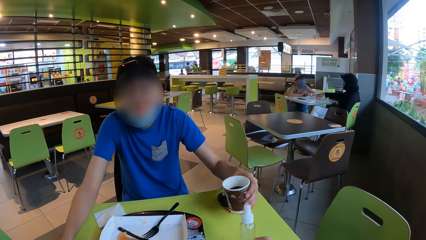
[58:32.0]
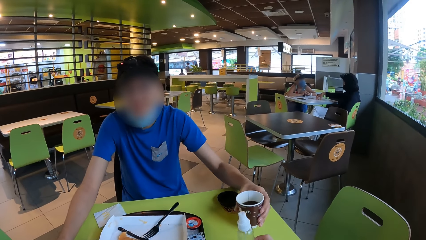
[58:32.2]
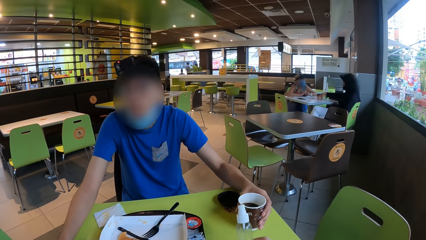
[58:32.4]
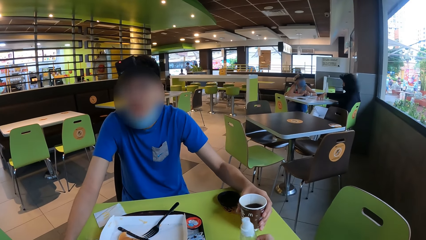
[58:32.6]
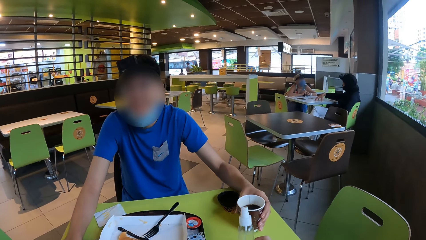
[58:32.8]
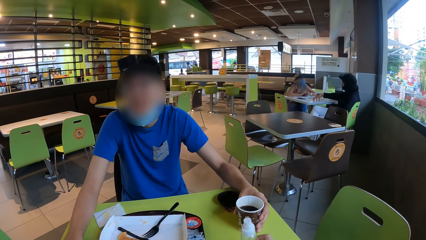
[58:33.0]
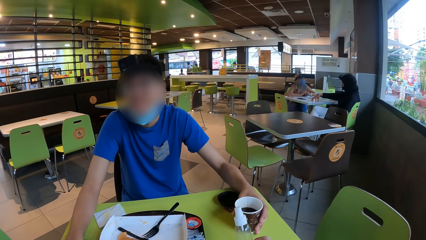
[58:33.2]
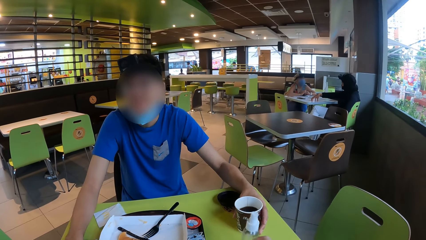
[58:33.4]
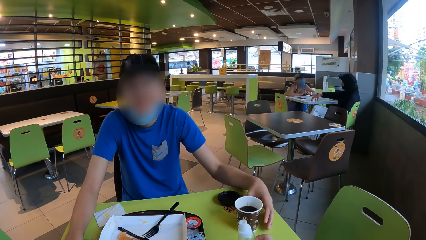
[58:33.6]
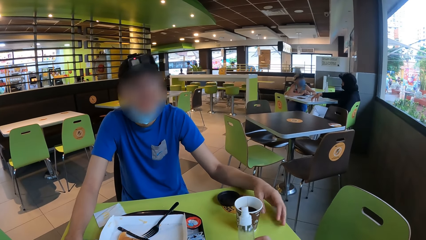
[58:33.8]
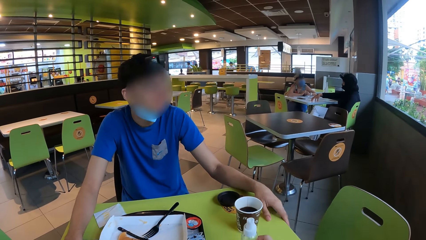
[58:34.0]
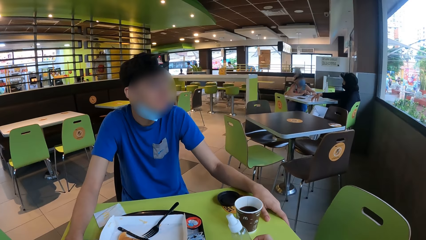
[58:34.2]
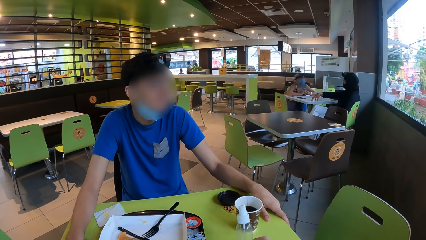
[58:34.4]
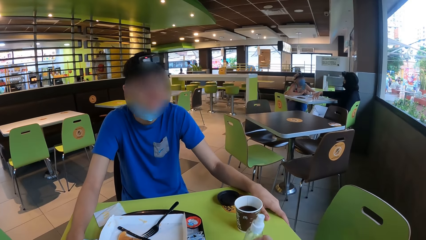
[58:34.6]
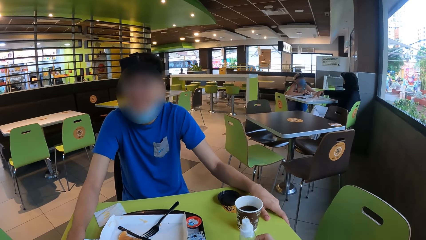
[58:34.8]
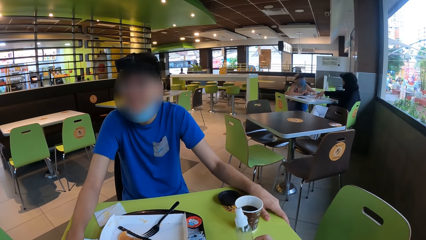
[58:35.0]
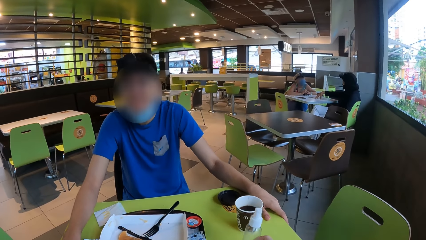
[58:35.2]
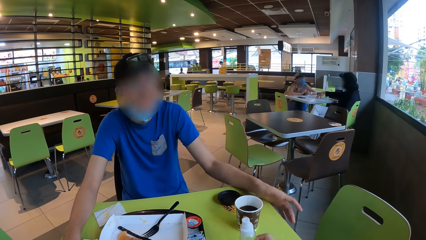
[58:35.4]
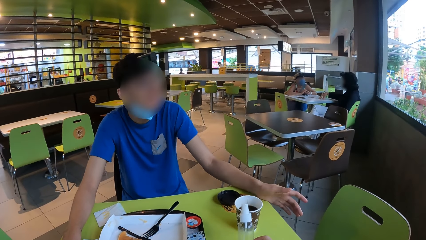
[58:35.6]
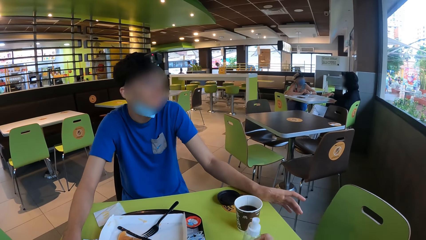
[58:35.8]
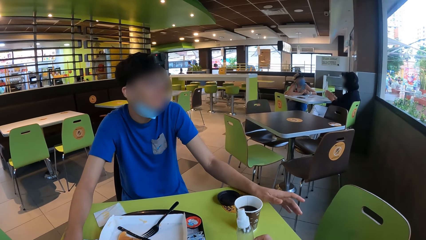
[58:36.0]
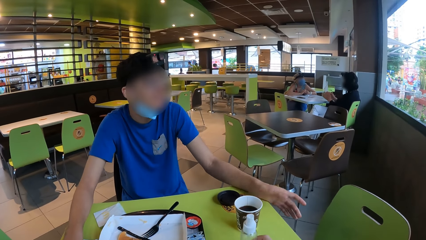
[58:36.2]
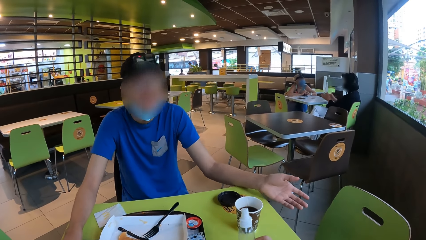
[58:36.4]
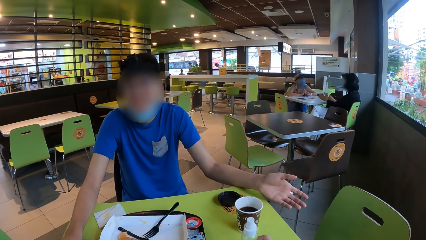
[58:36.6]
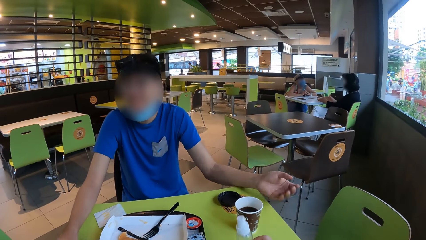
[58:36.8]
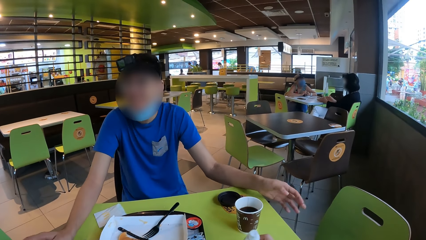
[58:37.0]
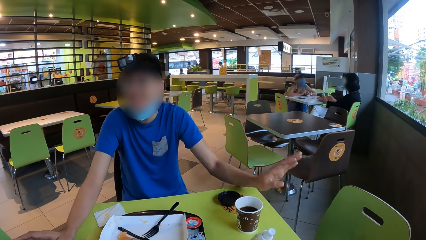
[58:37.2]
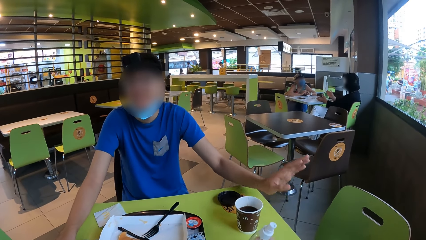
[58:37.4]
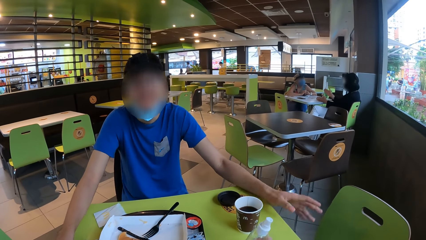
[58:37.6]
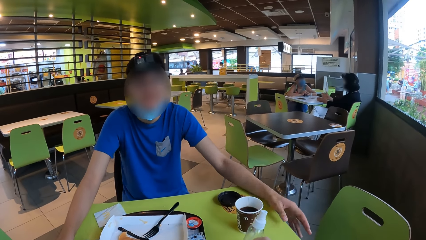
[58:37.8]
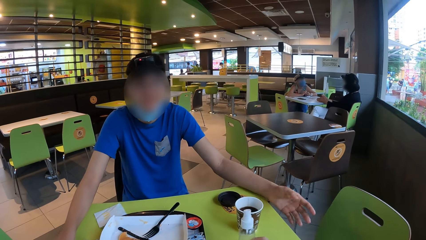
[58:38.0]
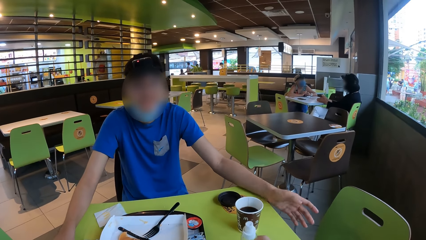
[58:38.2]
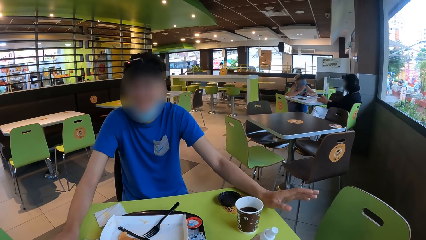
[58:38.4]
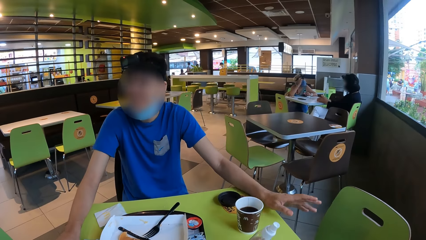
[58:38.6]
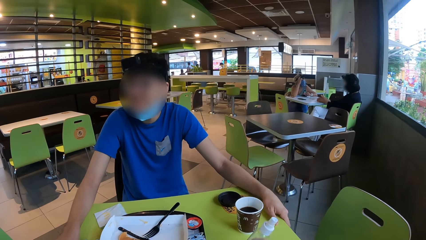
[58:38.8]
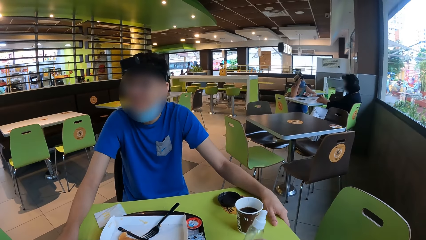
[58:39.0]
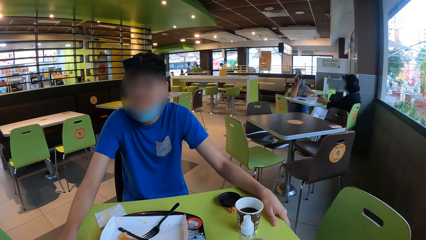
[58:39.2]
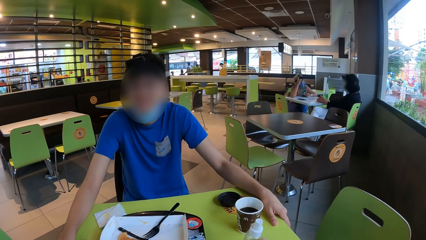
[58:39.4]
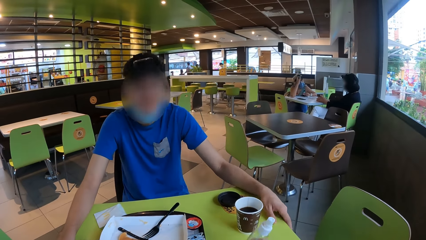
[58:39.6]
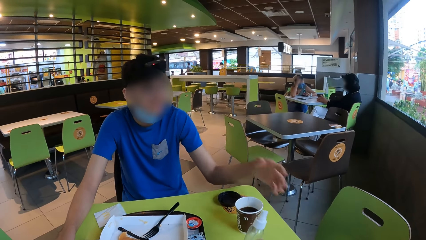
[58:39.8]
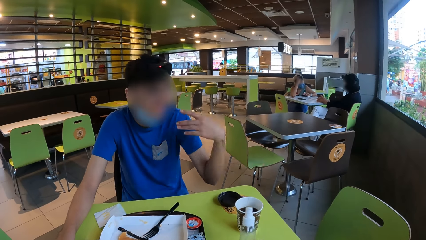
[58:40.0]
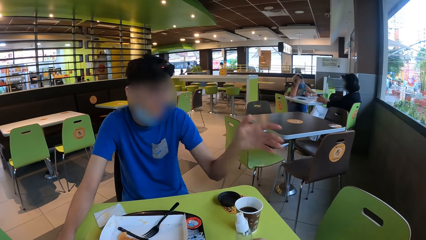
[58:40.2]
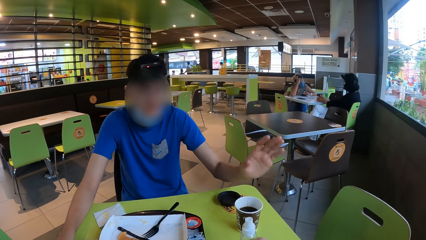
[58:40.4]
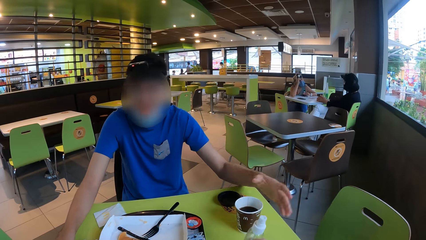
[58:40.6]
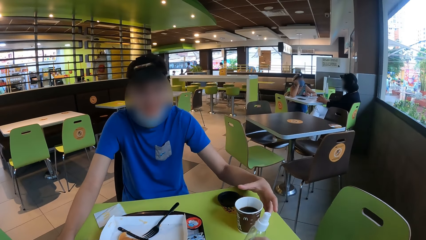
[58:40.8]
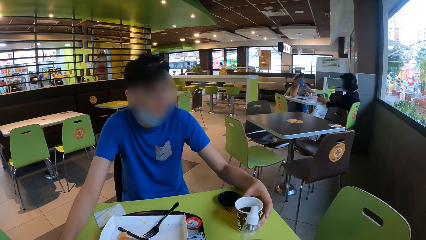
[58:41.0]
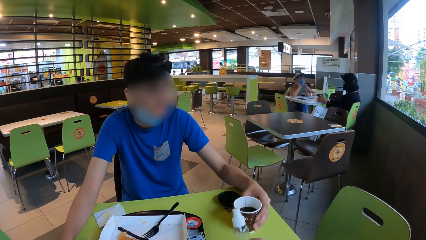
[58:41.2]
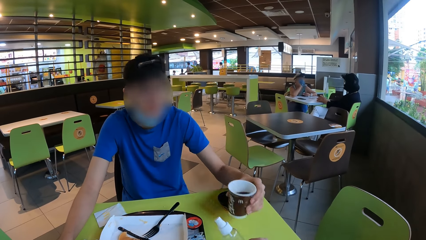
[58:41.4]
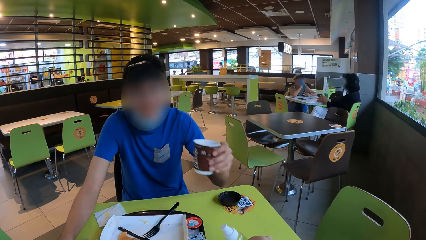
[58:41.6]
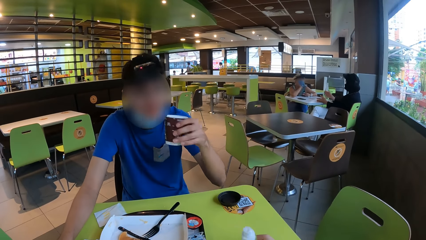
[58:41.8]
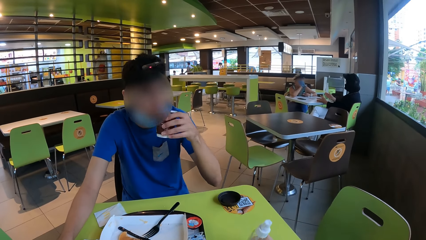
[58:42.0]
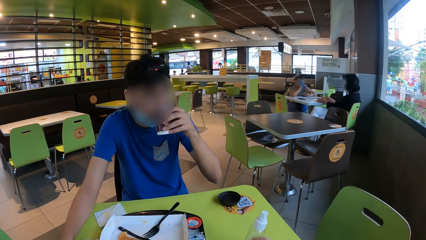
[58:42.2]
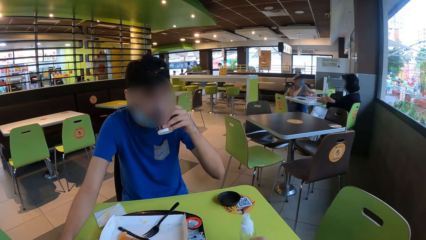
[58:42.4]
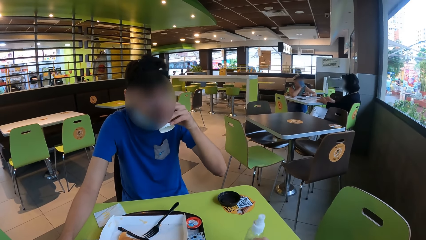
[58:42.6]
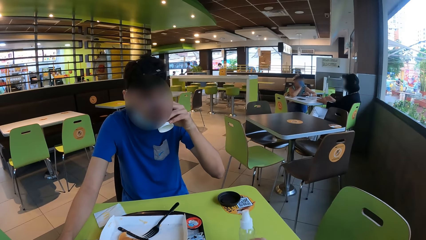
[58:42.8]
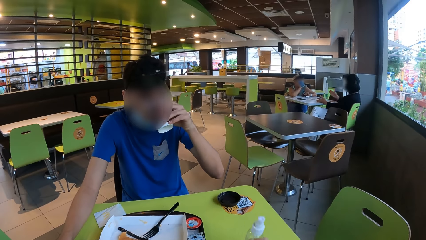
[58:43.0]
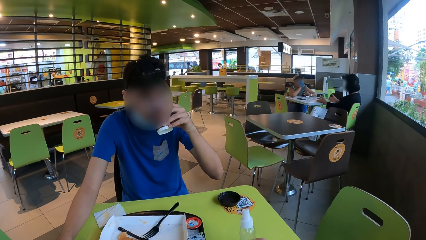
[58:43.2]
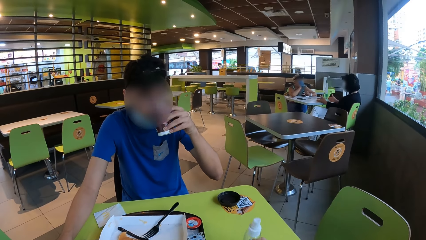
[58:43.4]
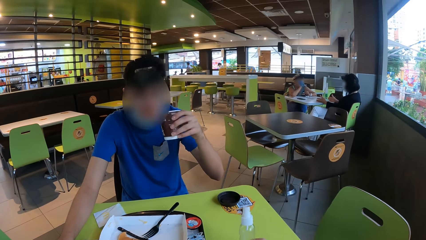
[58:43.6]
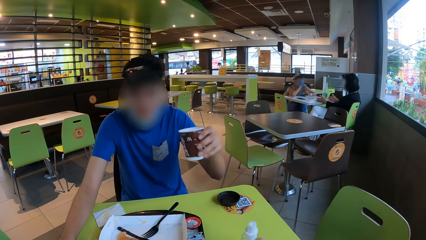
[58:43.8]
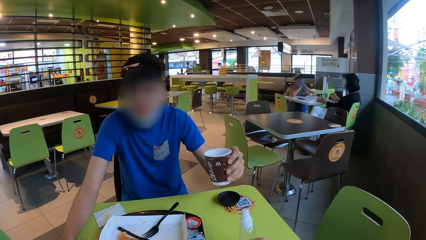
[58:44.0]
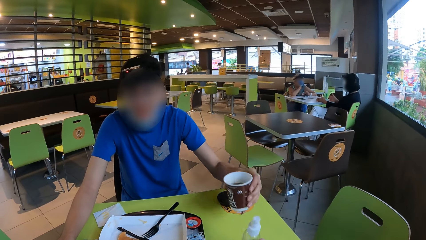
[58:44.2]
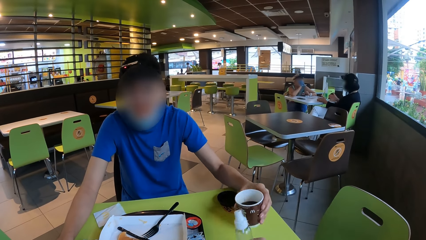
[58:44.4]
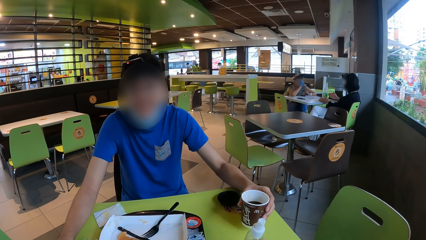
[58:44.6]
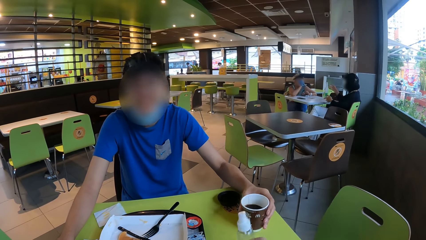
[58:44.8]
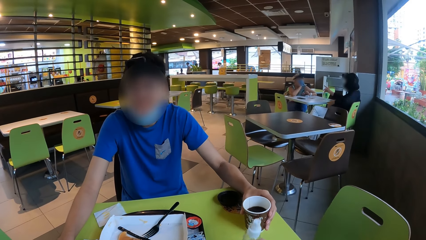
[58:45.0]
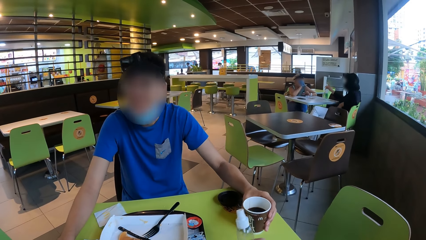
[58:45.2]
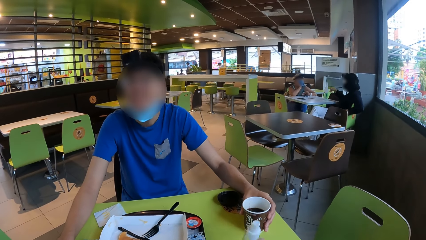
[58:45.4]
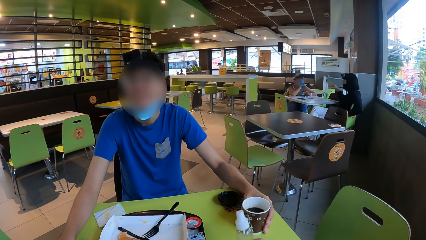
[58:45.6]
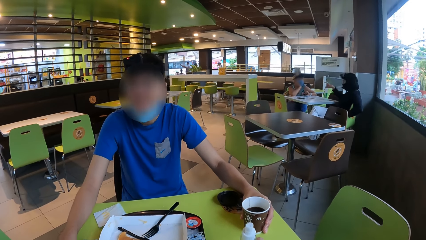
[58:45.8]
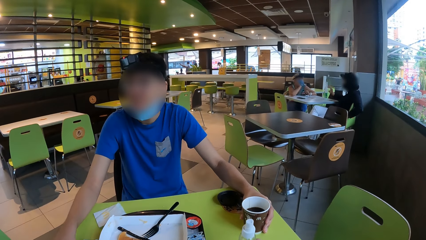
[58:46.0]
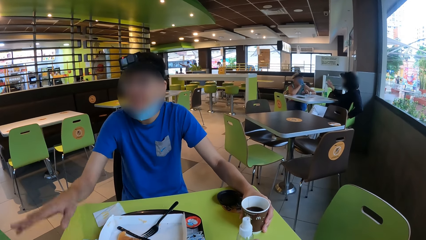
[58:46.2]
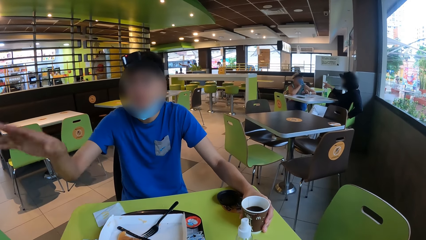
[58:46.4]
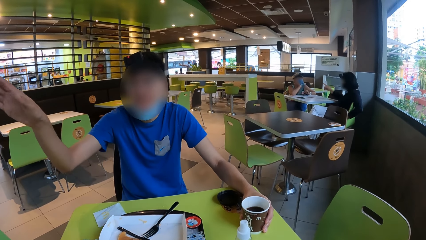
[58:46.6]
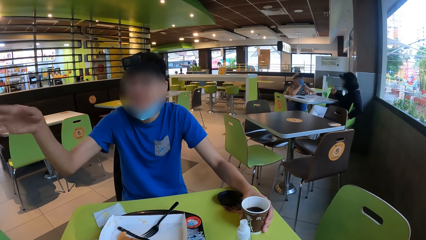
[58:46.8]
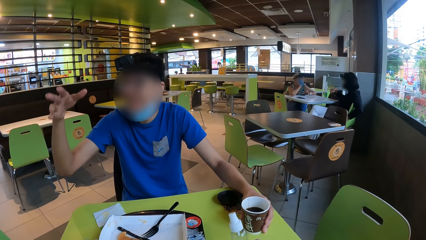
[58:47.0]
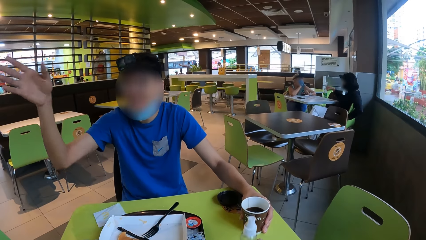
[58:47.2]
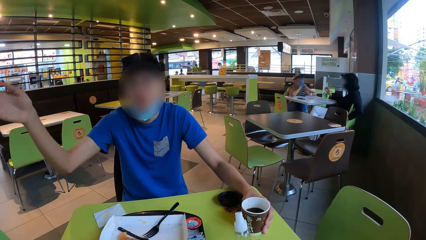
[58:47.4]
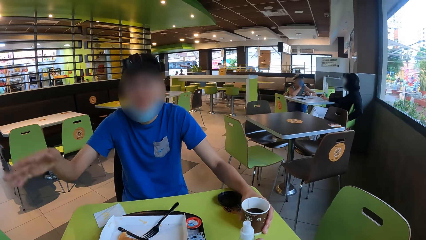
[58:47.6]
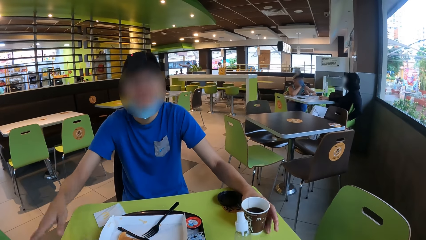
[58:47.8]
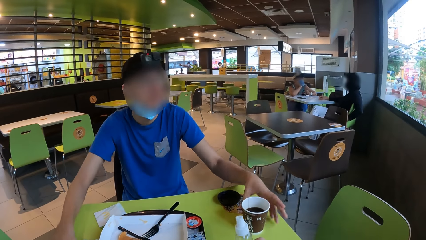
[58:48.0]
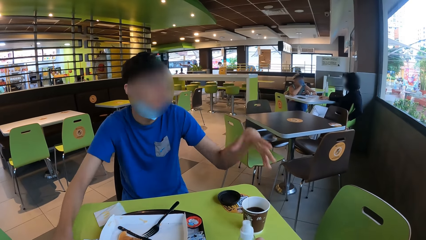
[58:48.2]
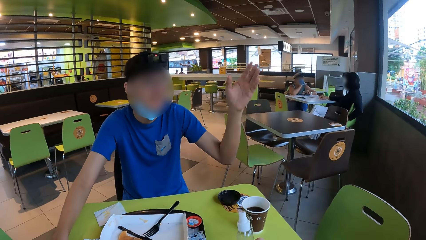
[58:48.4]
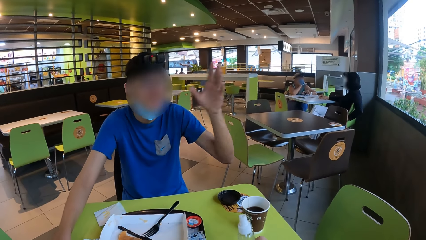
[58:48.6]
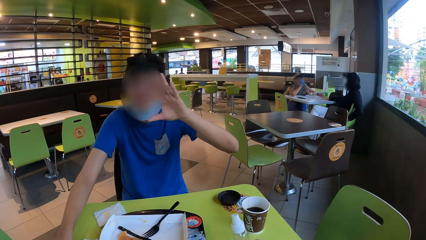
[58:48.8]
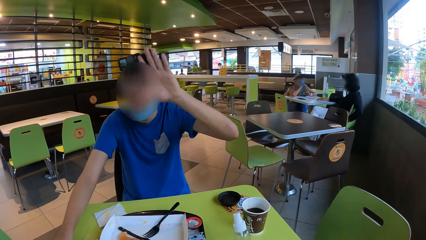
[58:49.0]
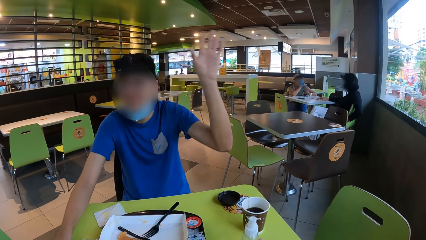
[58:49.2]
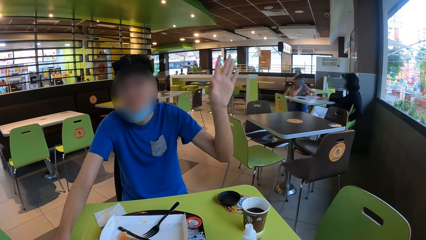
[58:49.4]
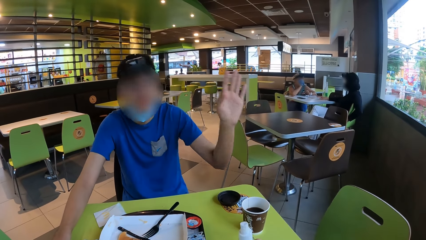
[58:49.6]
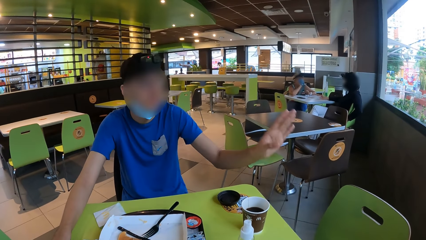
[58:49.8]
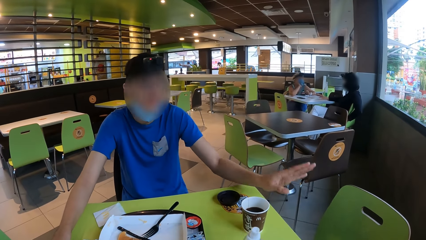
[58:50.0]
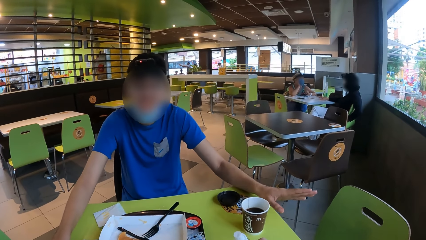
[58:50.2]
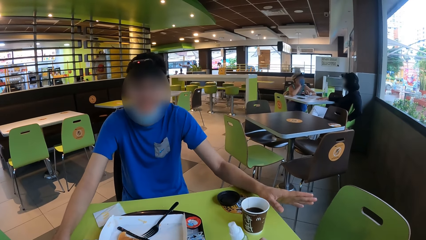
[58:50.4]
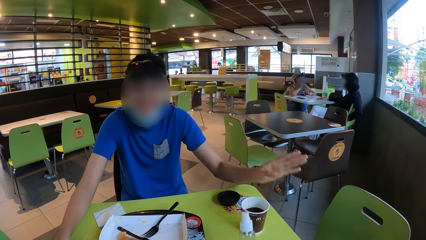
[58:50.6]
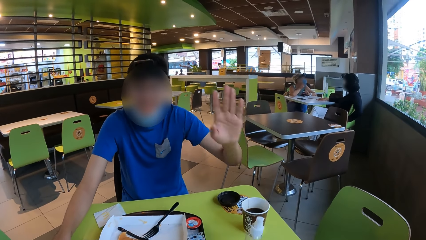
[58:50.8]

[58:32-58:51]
A man puts down a coffee cup on a table. The camera wearer holds a bottle with hands. The man holds the table with a hand. The man moves a hand. The man interacts with the camera wearer. The man lifts up the cup towards his mouth with his left hand. The man drinks coffee. The man puts the cup on the table. Another man pulls his hand off the table and gestures his hand. The first man talks to the camera wearer. The other man holds the cup. The camera wearer pulls his hand off the cup. The other man gestures his hand.
